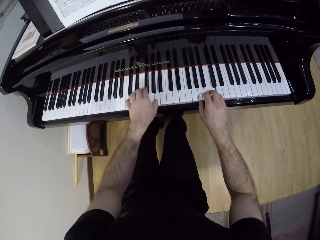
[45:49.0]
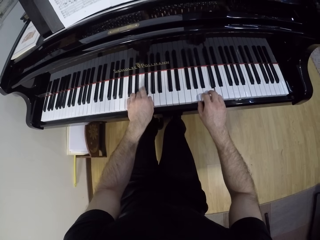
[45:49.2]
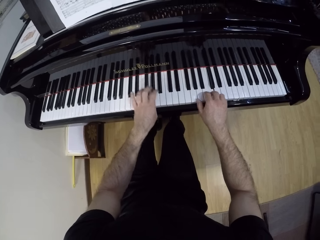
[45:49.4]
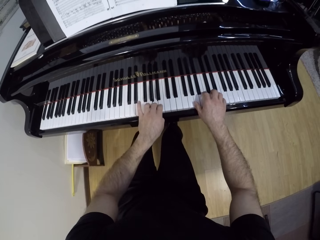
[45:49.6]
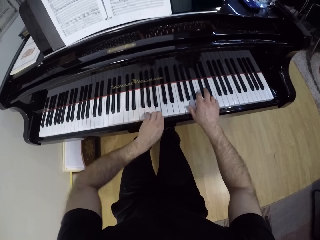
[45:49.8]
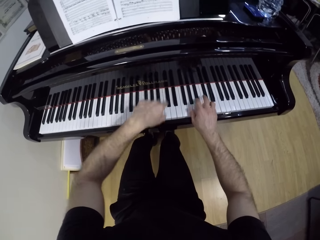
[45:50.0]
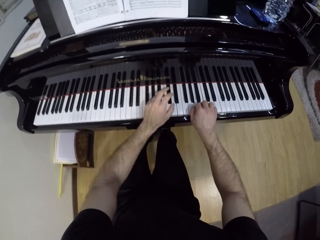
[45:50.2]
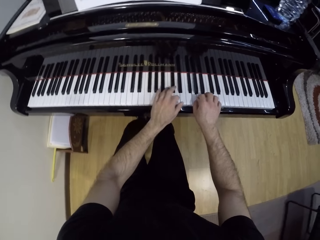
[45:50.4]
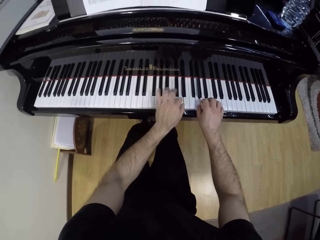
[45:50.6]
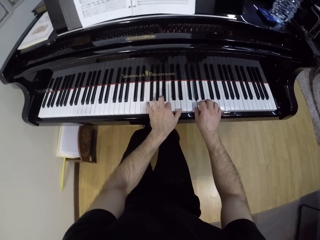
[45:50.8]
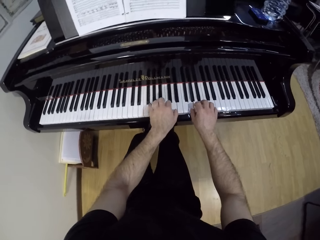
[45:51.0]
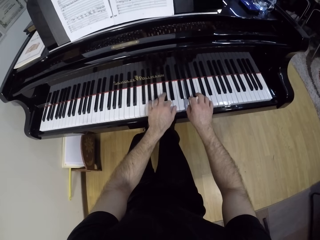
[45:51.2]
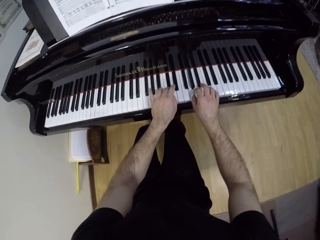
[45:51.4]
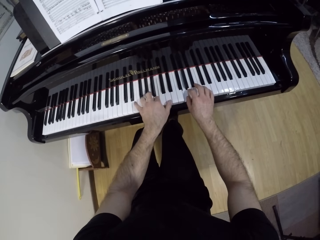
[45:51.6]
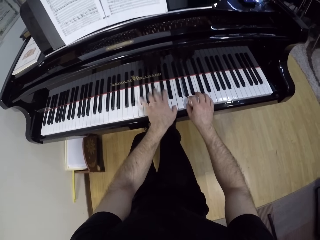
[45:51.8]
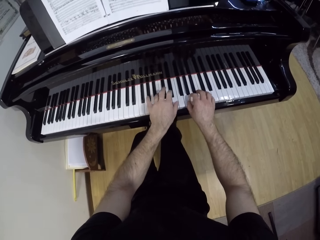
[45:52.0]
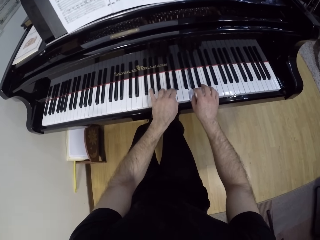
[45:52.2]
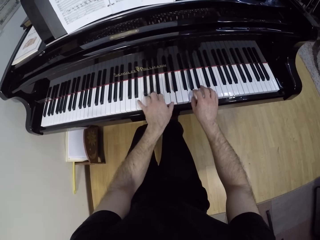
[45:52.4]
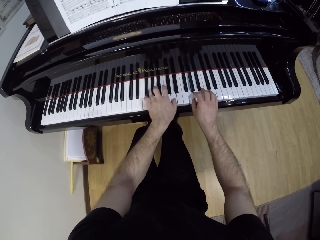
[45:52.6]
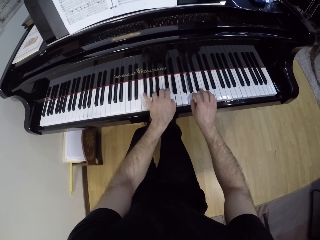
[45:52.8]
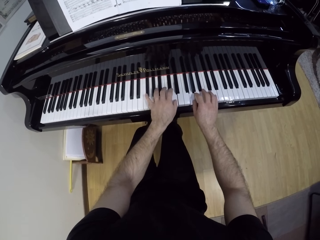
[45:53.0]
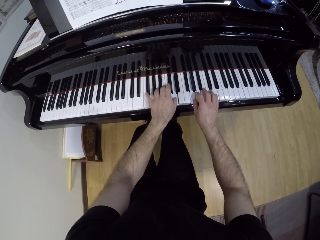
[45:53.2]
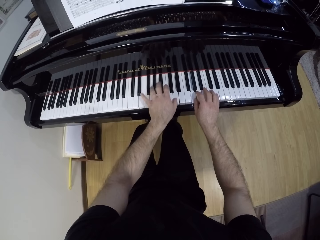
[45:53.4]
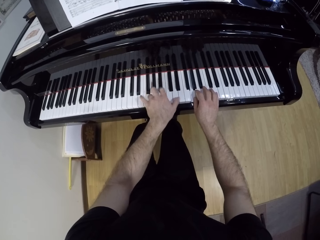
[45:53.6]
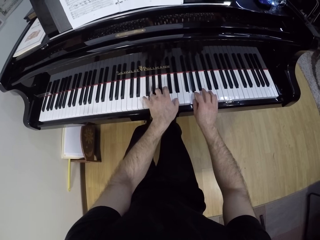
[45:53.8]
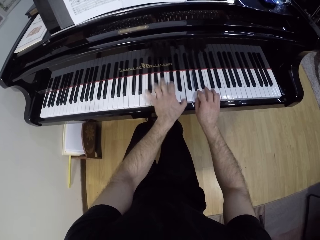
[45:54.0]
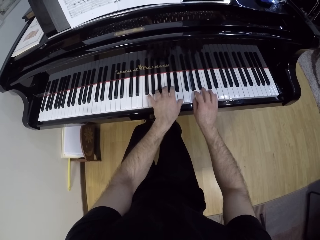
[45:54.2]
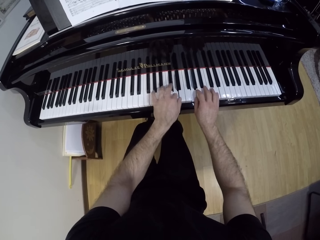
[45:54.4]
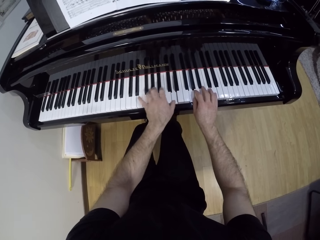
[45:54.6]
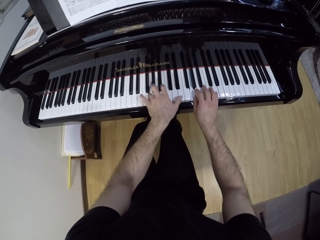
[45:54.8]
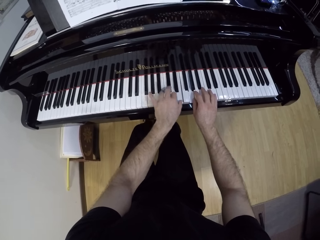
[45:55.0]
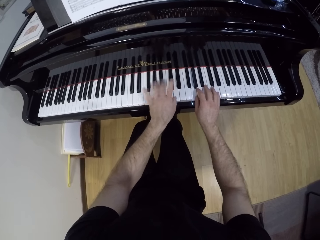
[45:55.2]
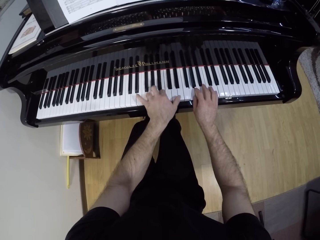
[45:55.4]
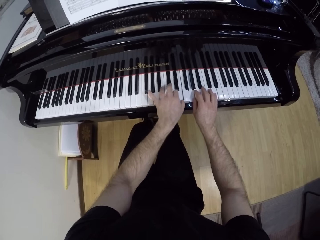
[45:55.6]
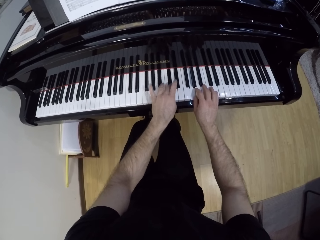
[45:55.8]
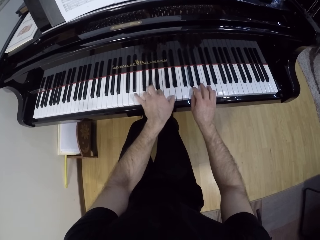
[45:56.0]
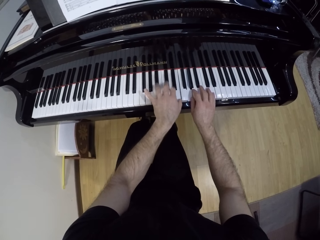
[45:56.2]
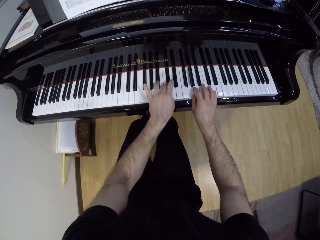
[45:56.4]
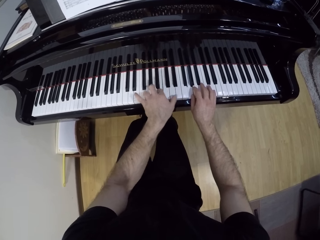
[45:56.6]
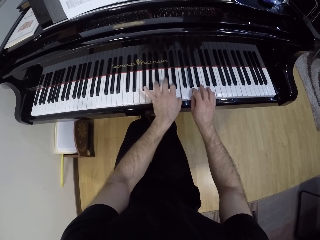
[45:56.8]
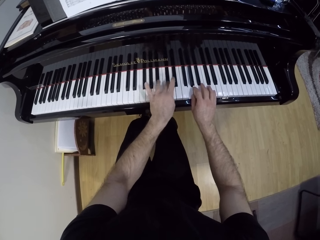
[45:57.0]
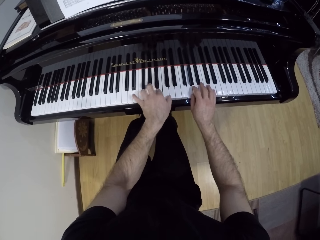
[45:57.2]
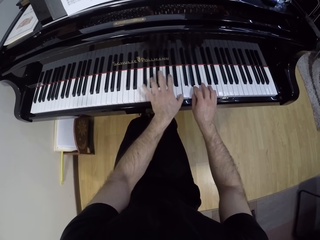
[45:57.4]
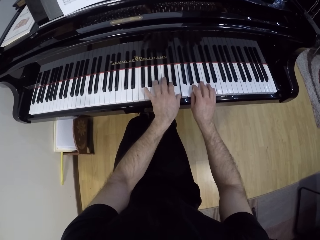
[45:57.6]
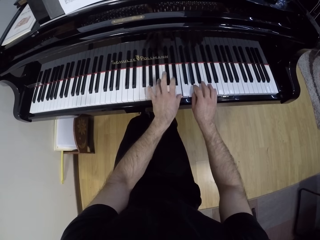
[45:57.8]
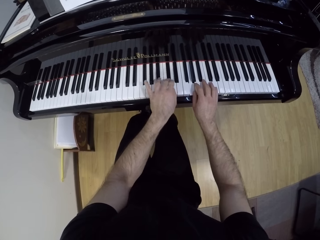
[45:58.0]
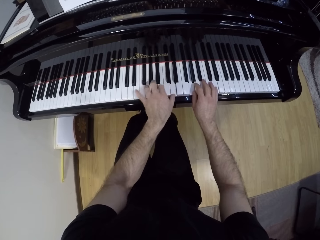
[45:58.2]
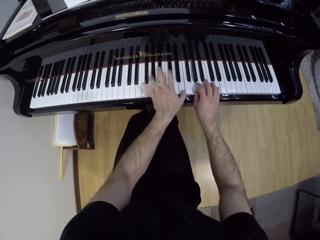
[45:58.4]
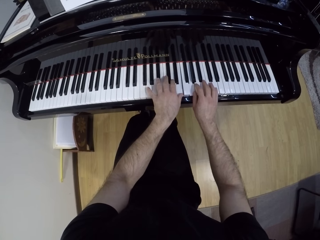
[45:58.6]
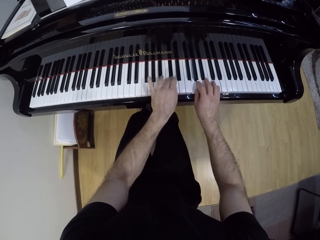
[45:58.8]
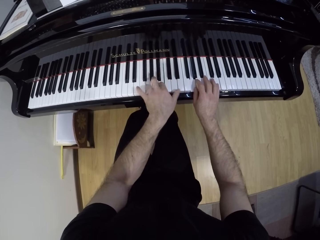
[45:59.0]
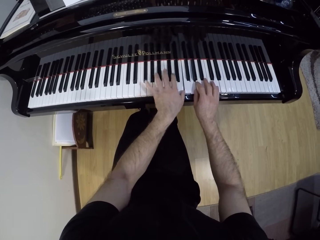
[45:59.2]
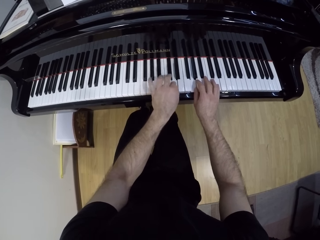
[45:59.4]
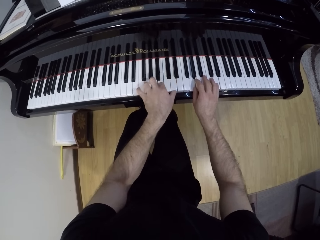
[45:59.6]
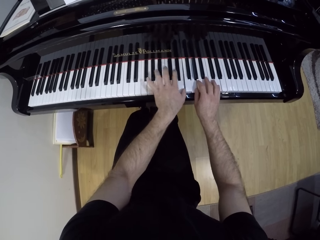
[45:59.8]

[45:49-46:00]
The camera wearer plays the piano with his left hand.

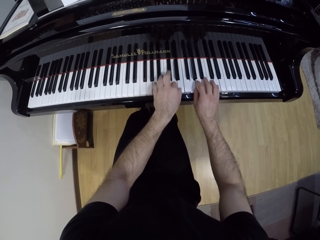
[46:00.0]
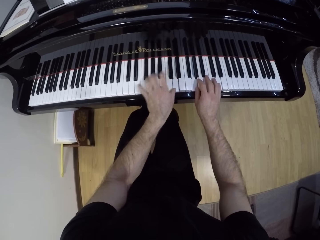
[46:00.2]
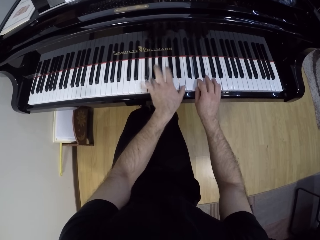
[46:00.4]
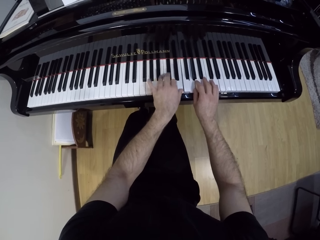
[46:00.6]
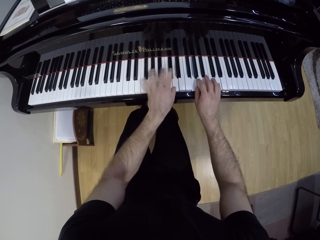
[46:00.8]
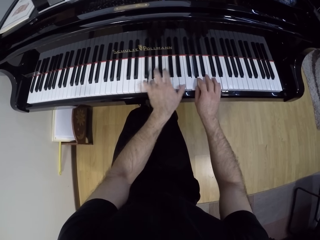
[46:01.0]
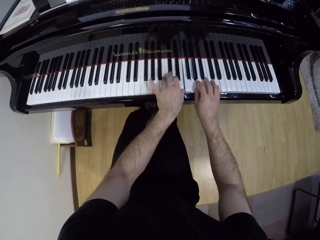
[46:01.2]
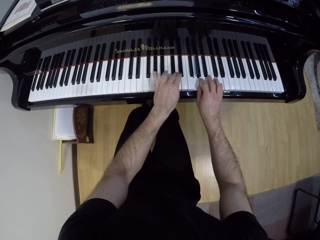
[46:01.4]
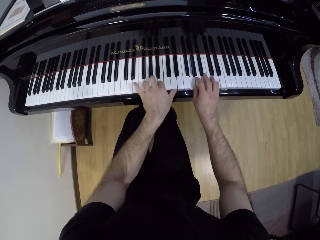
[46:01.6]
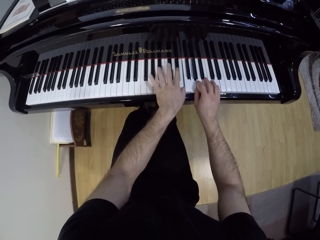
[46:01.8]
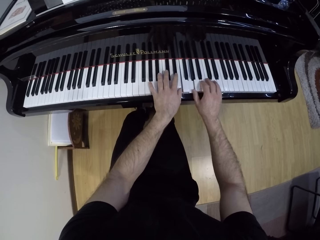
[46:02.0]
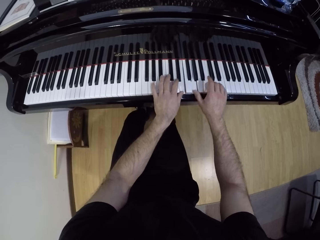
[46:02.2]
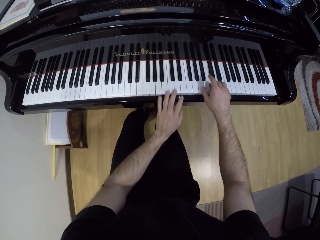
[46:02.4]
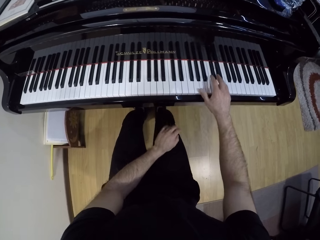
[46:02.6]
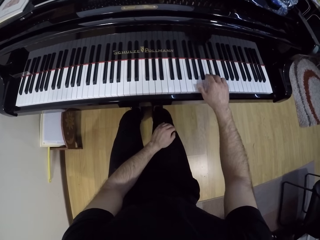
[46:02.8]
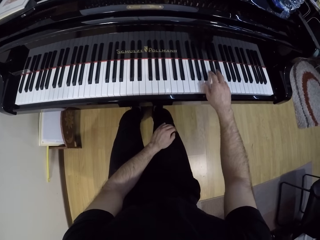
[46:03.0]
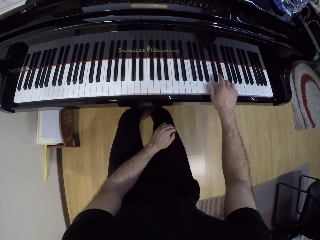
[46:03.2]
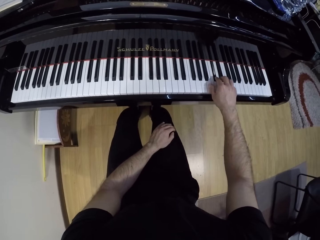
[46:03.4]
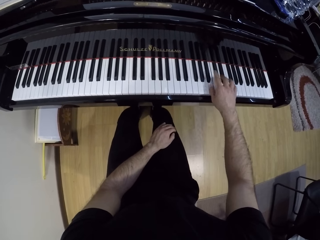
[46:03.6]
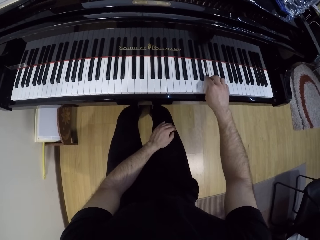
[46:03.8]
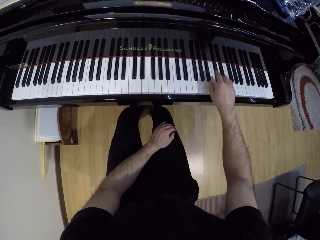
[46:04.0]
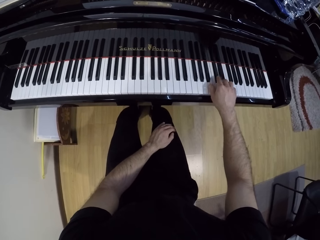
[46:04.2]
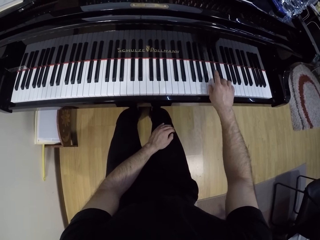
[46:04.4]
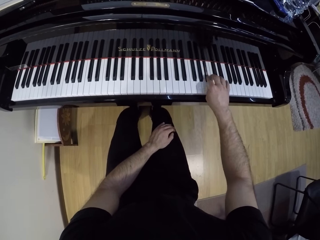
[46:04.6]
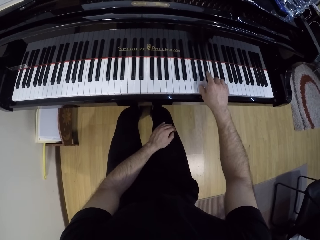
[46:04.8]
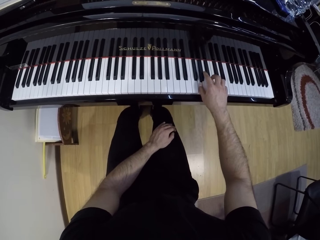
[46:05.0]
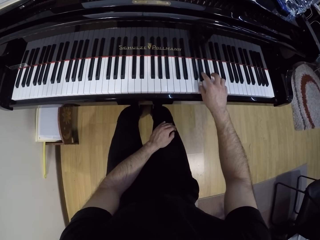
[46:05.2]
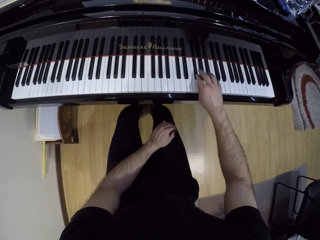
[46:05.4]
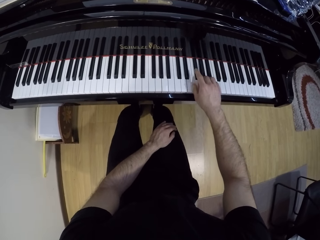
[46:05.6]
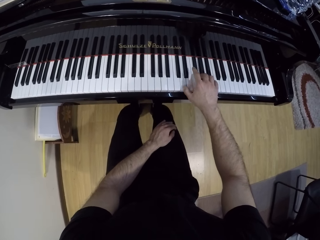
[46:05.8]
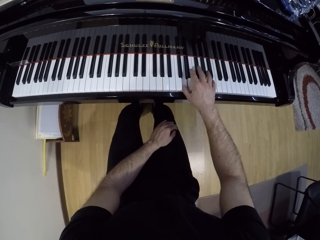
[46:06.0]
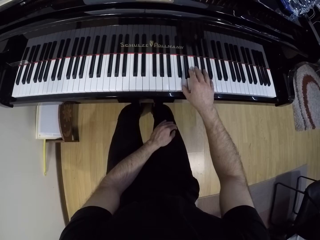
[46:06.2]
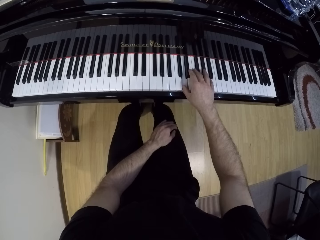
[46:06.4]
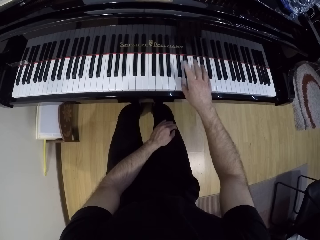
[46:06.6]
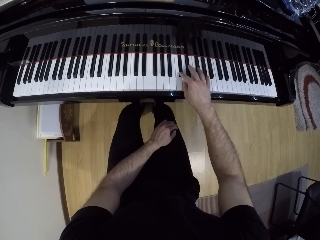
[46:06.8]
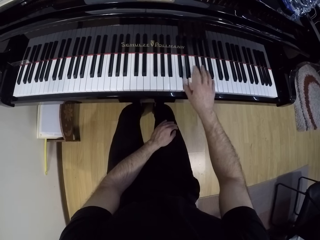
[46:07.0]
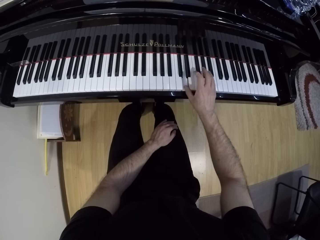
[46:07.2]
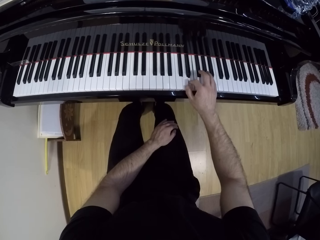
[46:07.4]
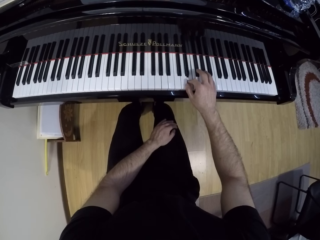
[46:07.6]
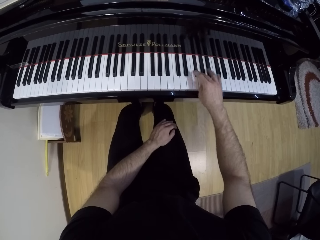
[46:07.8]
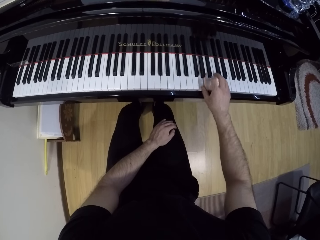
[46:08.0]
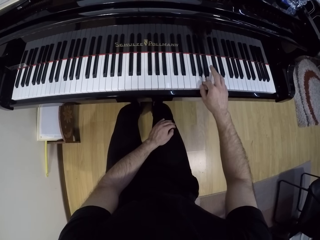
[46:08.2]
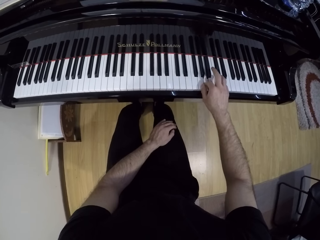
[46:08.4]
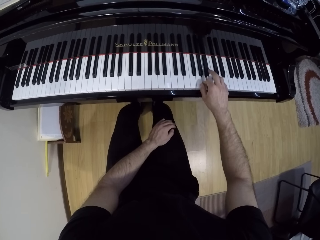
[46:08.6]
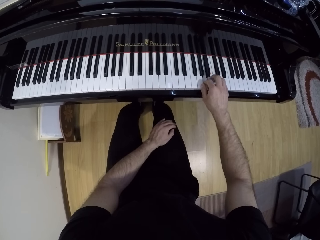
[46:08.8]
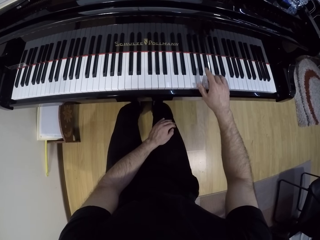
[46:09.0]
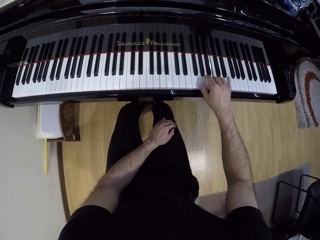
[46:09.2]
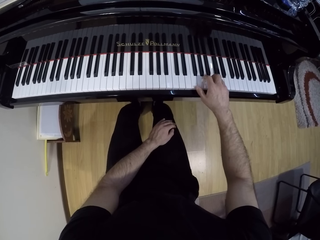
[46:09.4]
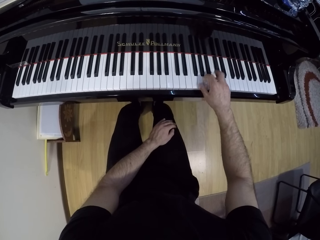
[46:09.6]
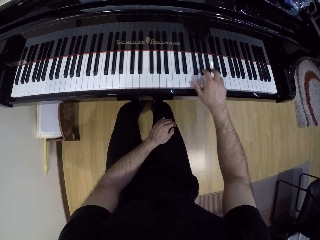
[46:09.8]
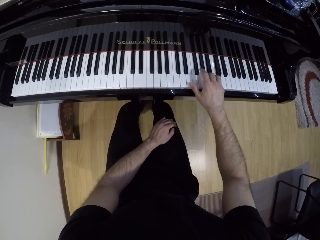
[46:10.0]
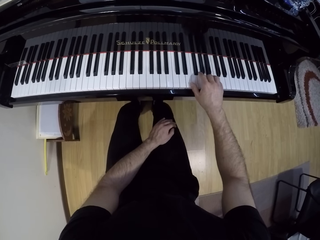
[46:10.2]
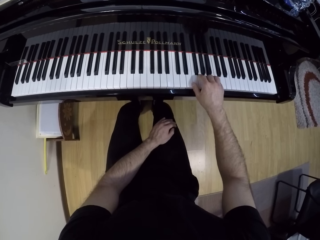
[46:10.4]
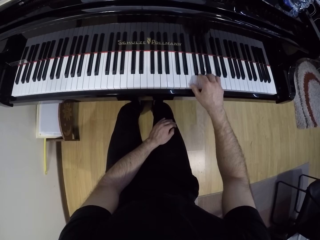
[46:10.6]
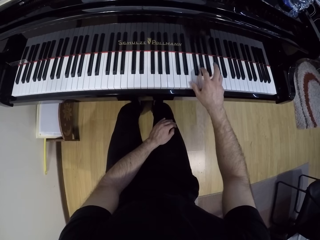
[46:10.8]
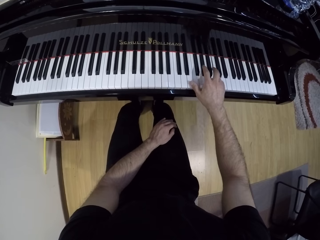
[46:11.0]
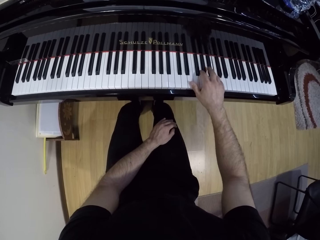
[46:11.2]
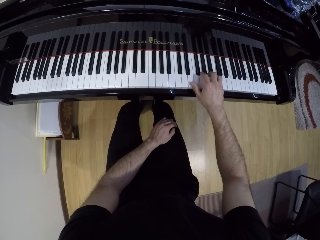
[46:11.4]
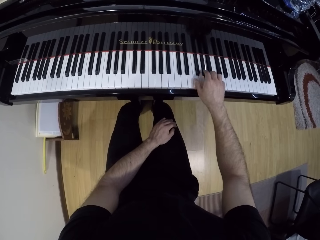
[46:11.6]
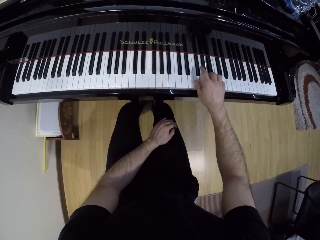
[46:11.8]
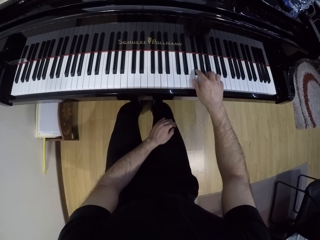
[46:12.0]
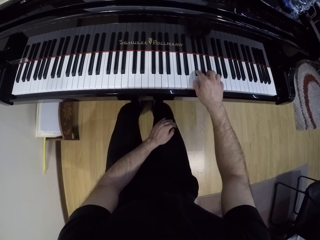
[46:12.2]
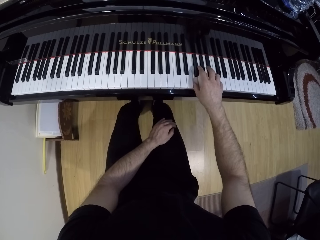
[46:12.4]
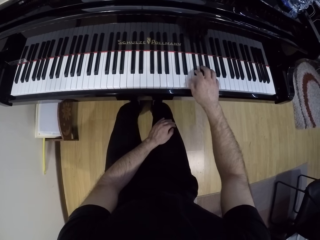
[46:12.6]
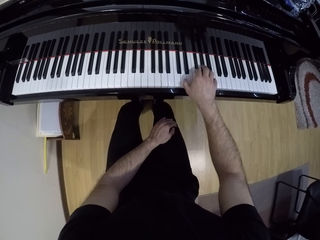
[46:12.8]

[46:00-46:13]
The camera wearer plays the piano with his right hand. He puts his left hand on his lap.
